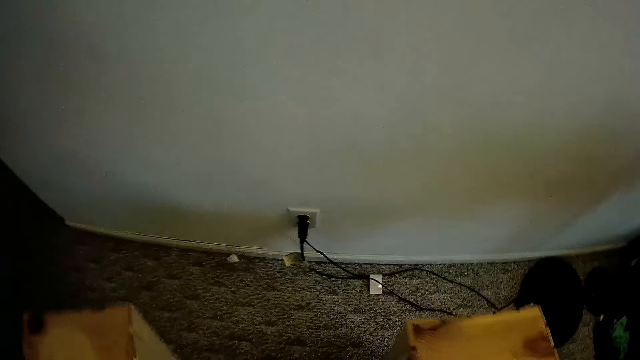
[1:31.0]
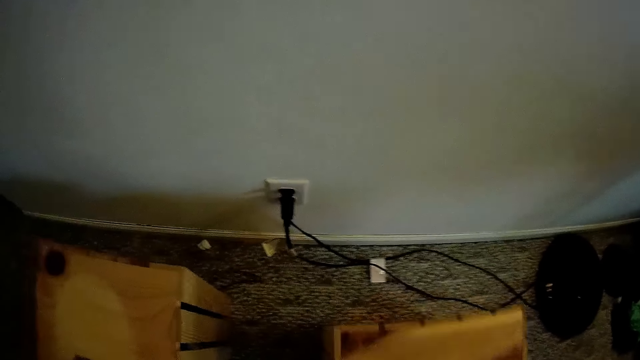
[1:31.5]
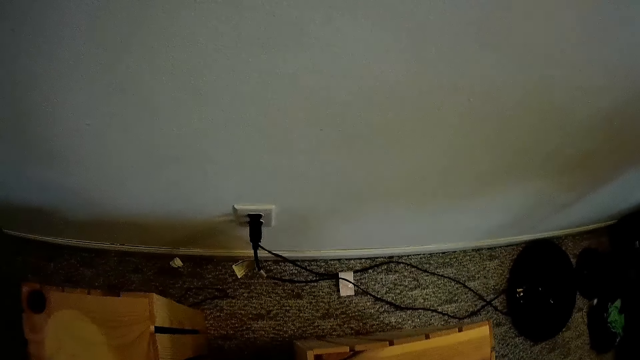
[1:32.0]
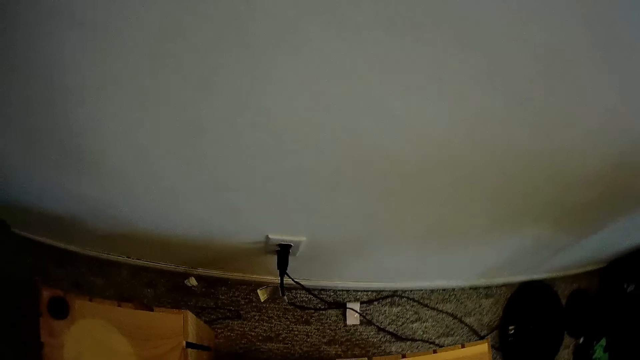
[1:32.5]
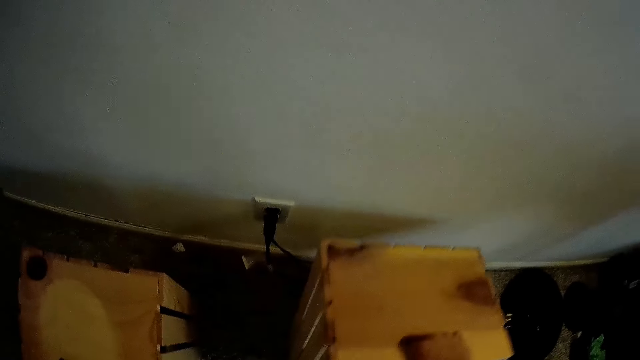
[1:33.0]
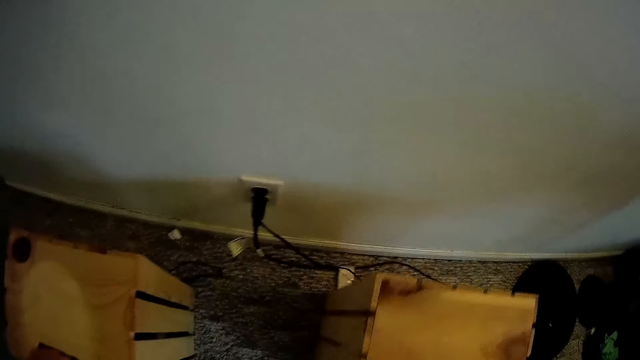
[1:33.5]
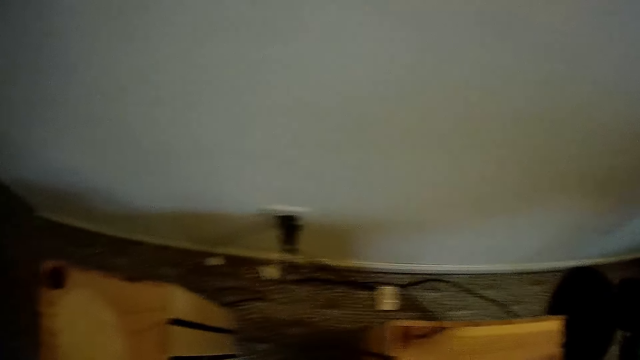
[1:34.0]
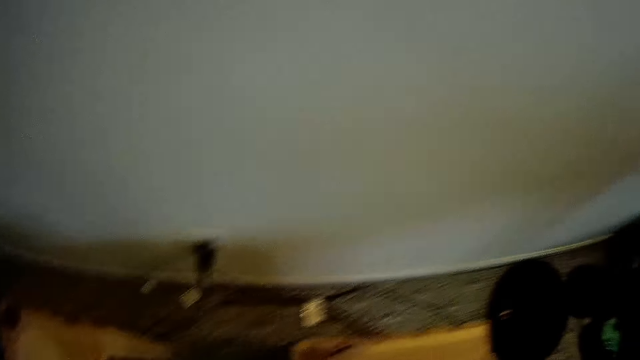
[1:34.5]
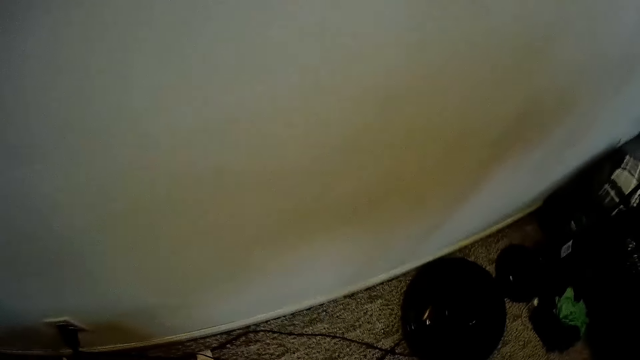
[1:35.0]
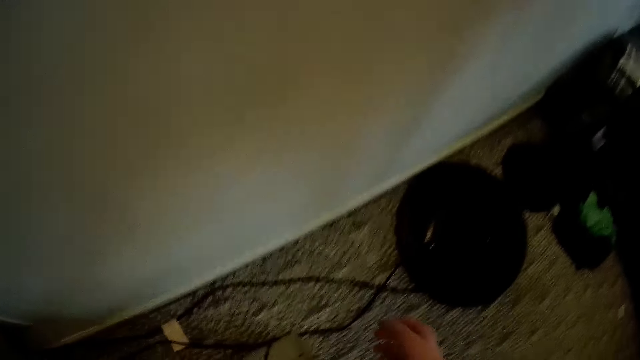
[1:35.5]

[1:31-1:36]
The camera wearer drops the two stools on the floor with both hands. They put the speakers down.

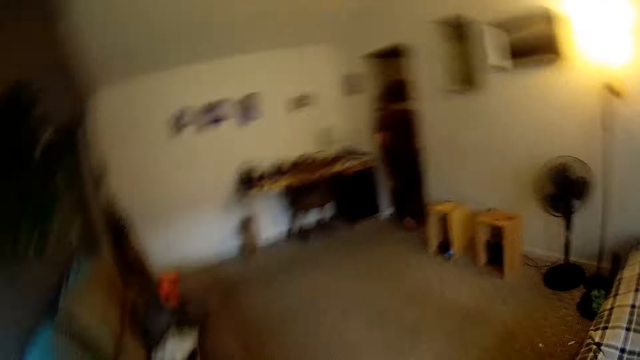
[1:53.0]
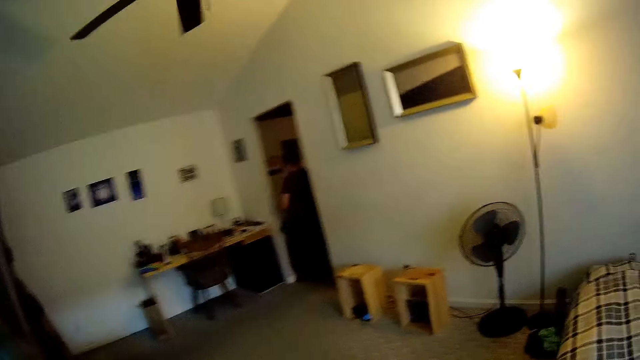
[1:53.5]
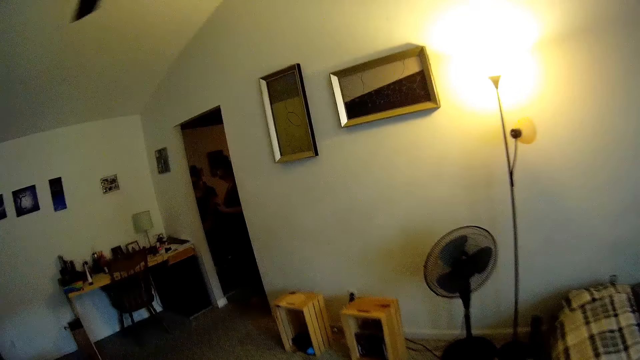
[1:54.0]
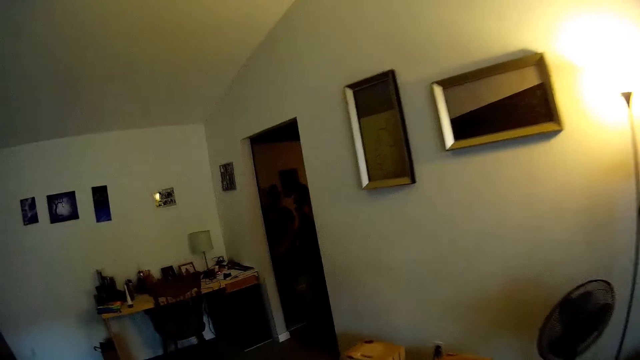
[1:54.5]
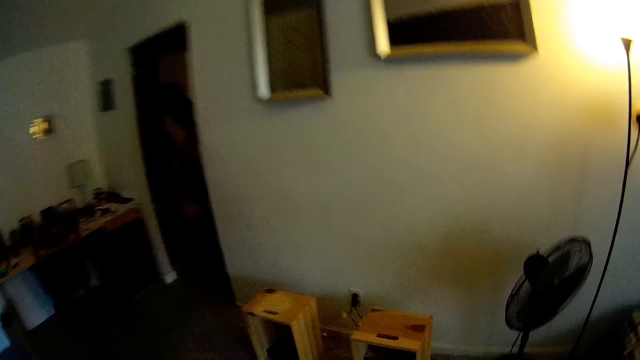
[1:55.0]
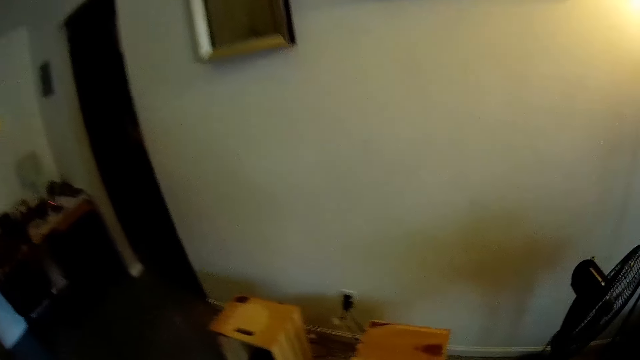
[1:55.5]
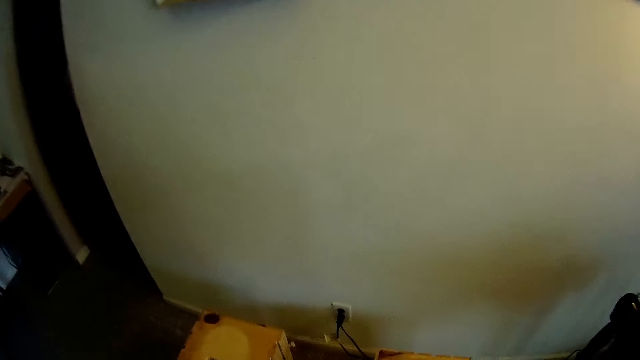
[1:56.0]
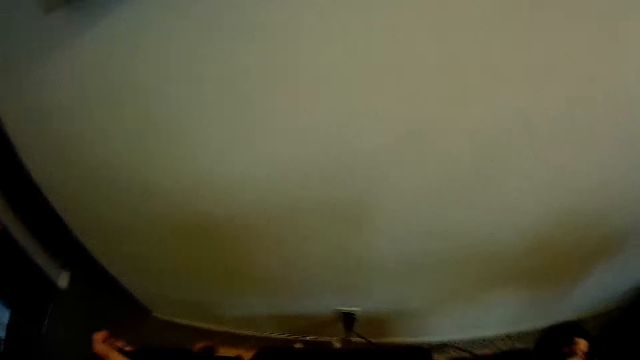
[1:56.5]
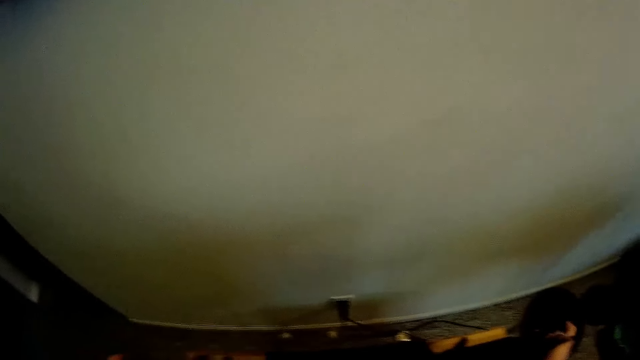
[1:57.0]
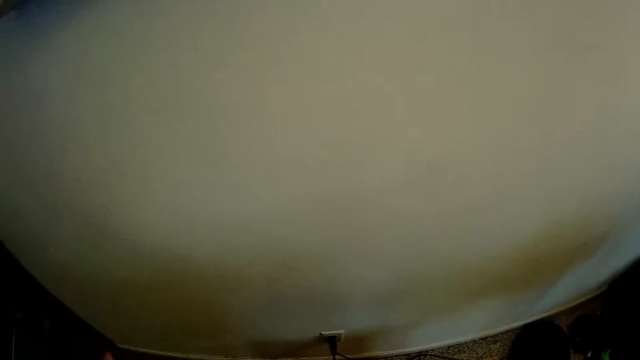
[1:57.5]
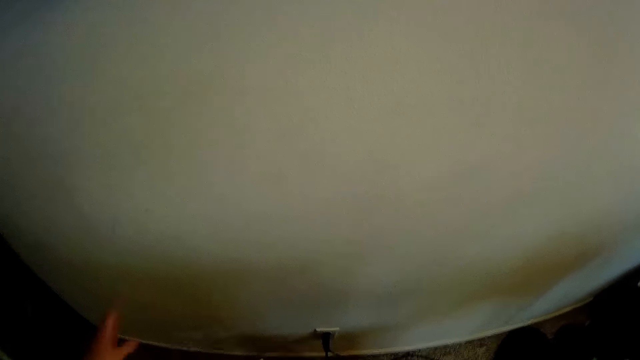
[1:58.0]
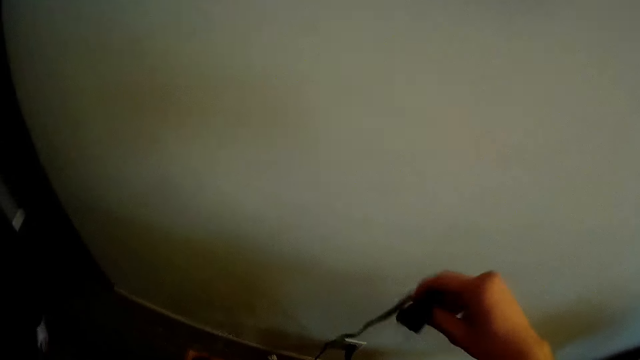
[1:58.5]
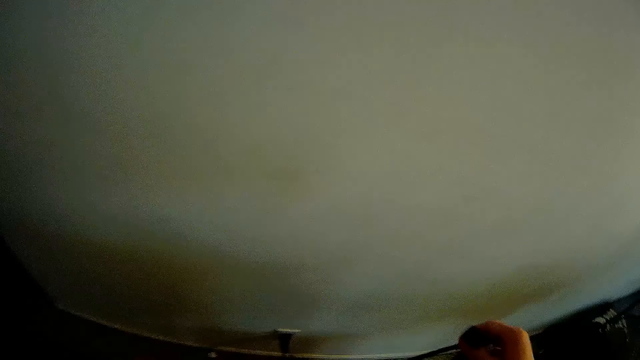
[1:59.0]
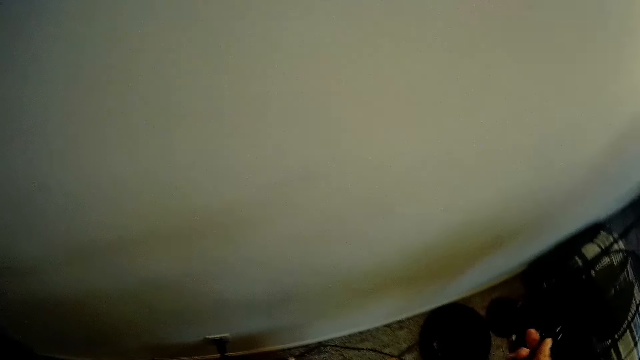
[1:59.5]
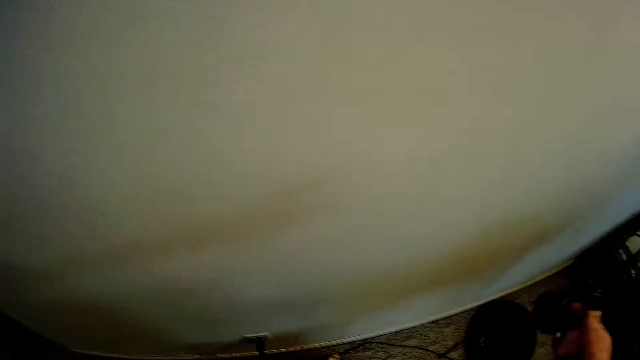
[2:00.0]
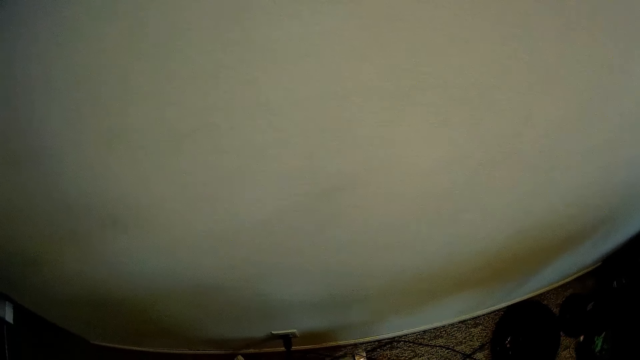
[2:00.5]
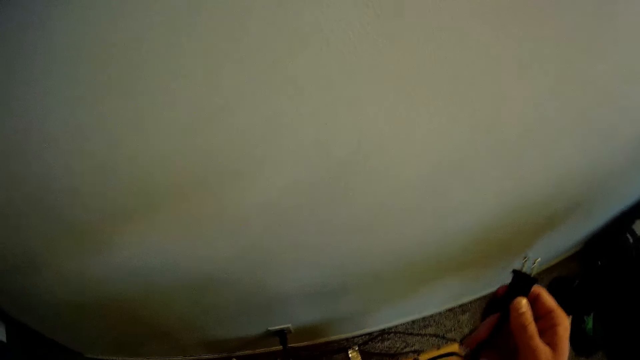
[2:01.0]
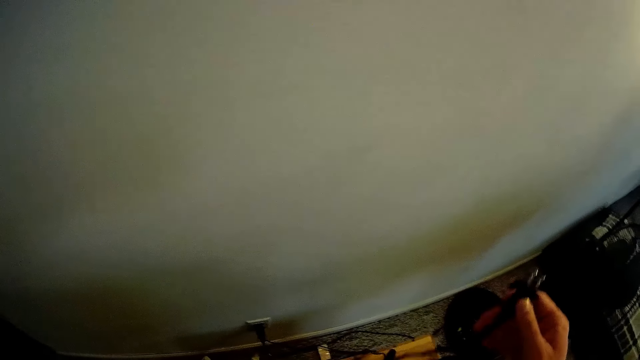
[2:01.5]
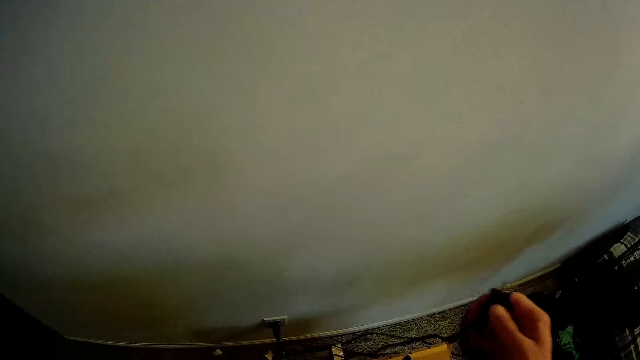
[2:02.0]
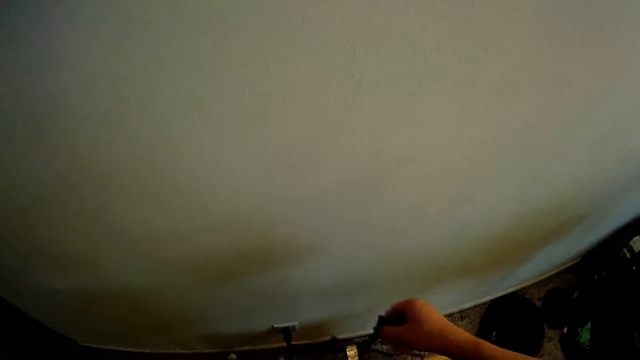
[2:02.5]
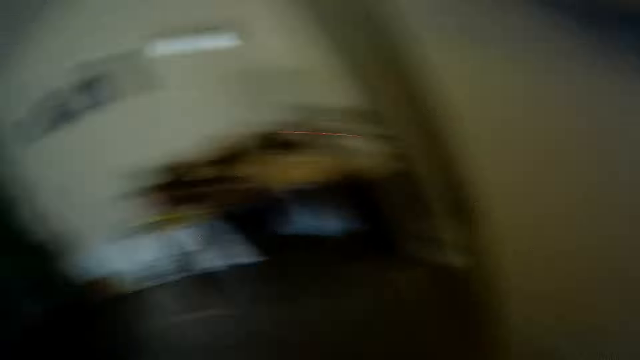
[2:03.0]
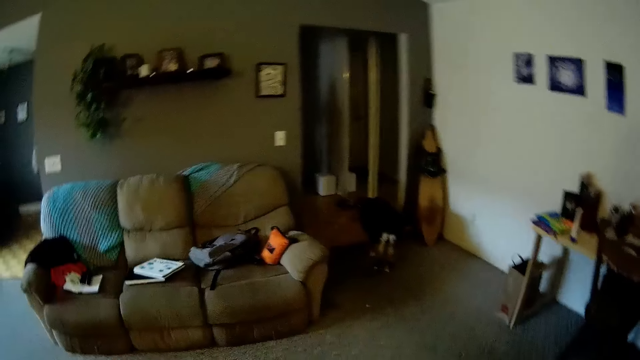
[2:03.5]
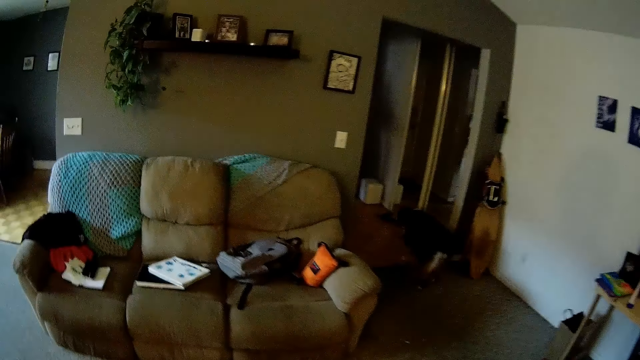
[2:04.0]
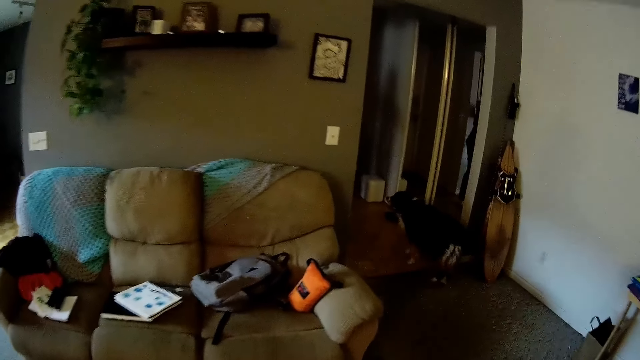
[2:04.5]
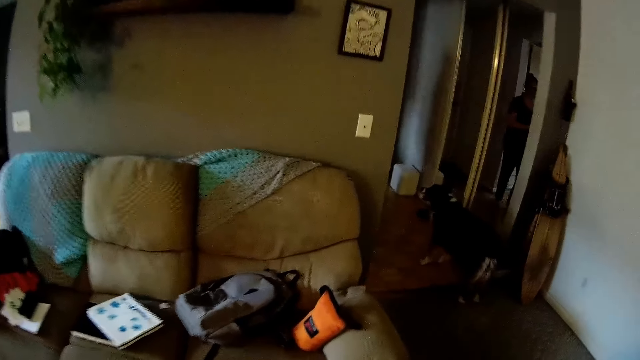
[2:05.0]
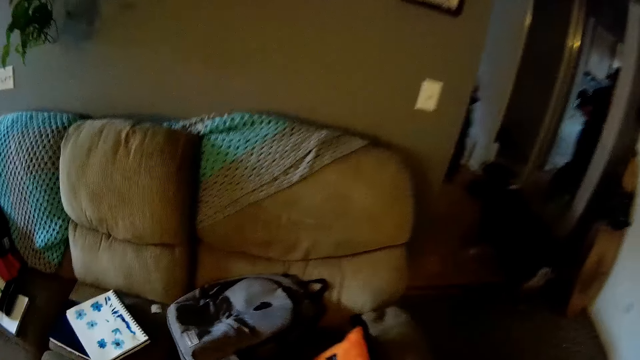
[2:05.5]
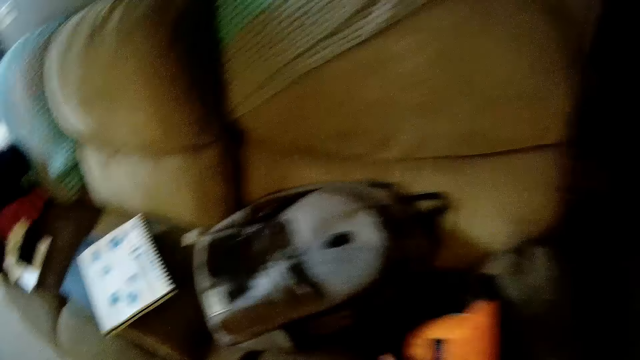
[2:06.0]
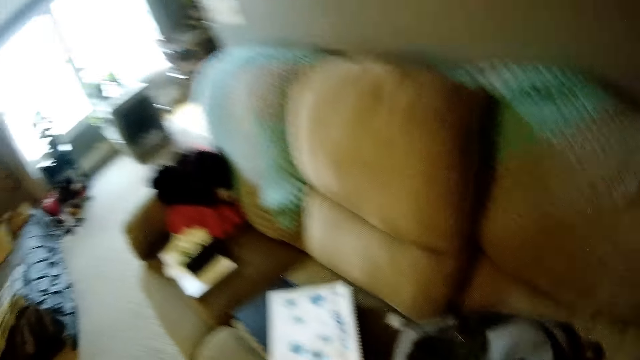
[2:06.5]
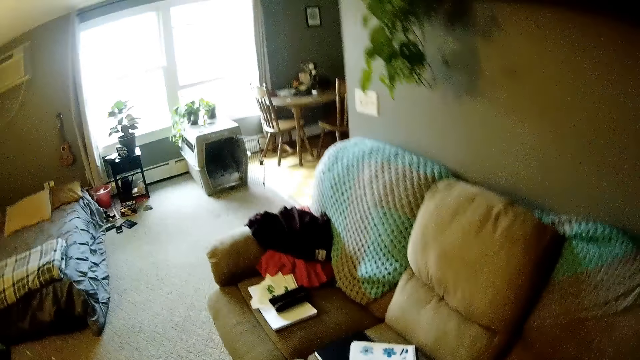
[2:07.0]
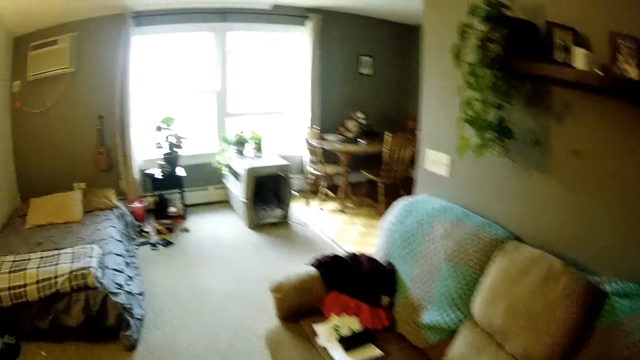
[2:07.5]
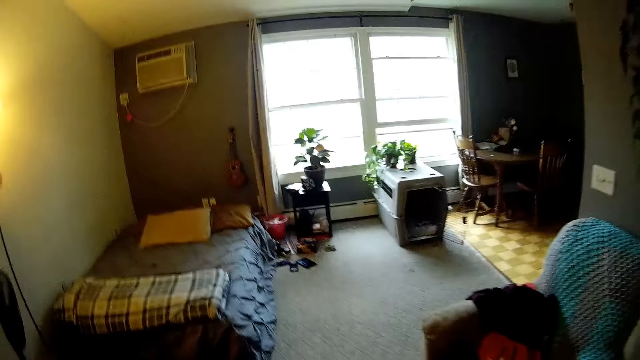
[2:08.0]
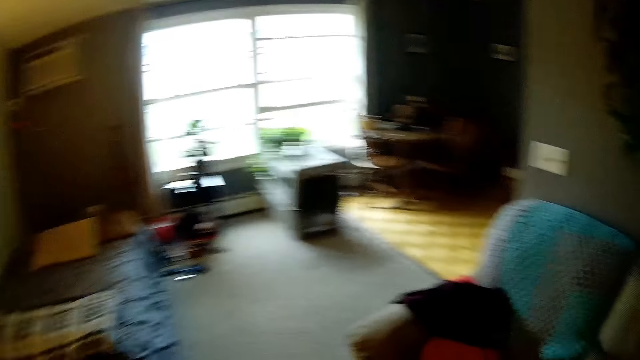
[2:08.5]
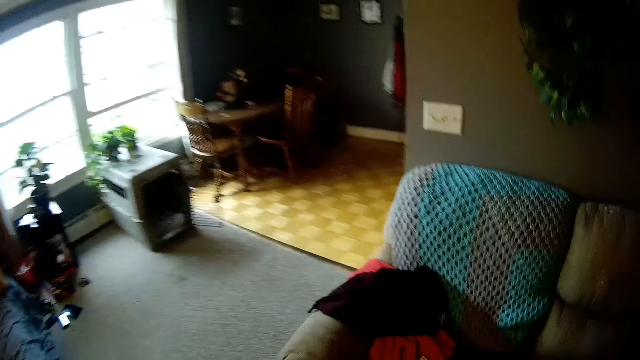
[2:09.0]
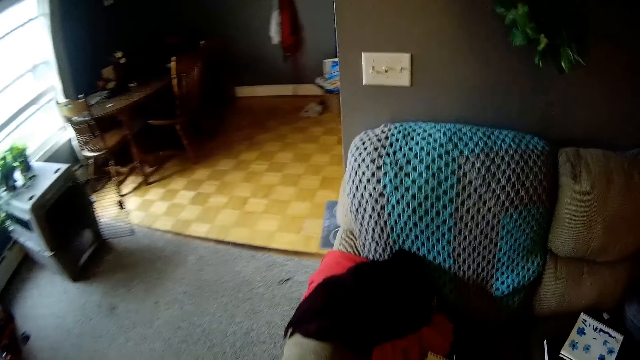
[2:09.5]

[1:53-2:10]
The camera wearer walks around. He drops the television on the two stools with both hands. He throws the television plug on the floor with his right hand. He carries the plug. He walks around.
